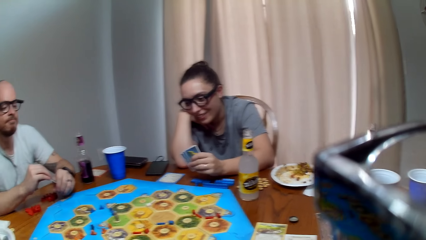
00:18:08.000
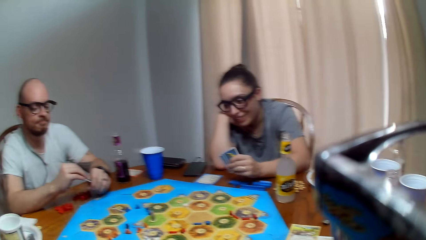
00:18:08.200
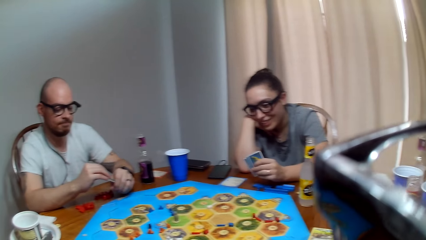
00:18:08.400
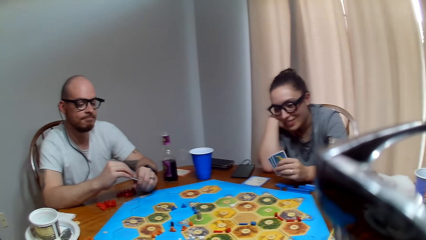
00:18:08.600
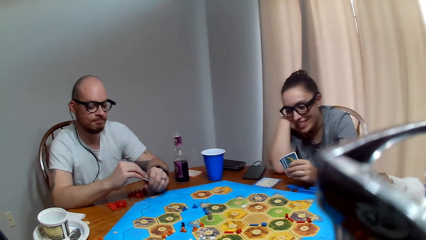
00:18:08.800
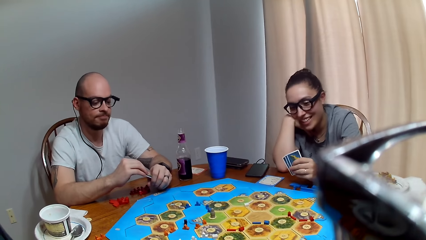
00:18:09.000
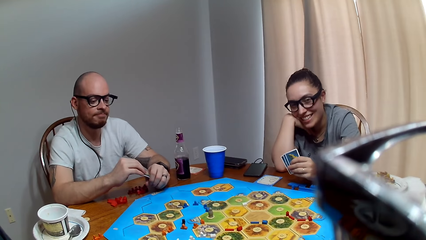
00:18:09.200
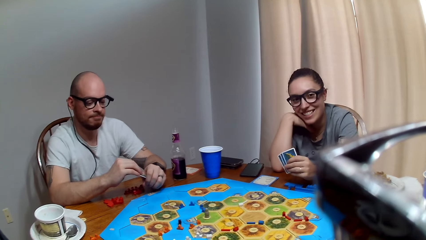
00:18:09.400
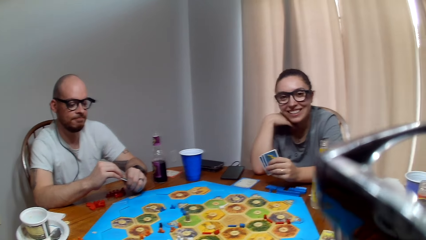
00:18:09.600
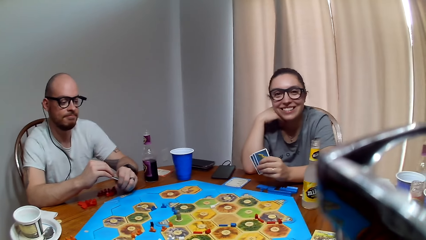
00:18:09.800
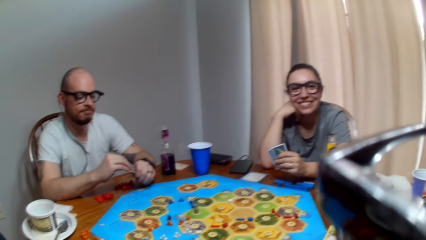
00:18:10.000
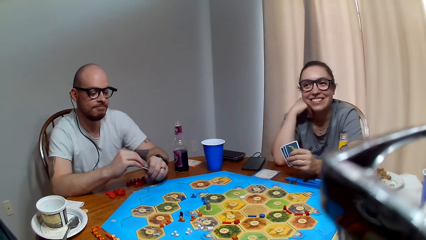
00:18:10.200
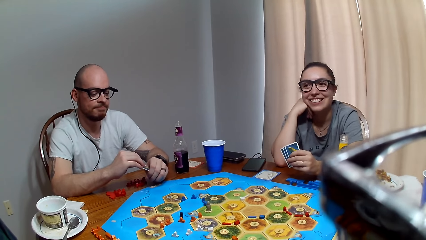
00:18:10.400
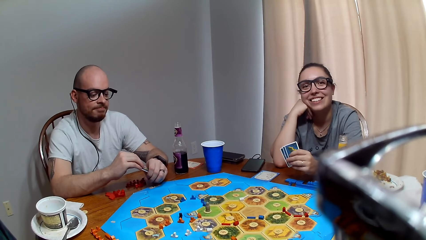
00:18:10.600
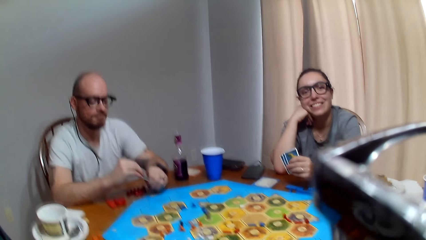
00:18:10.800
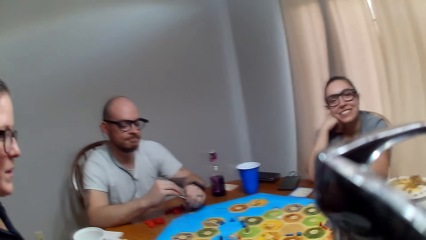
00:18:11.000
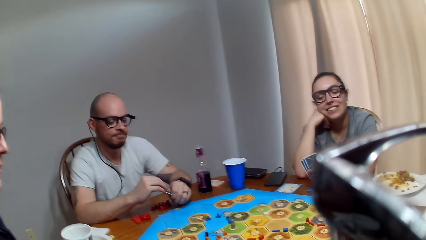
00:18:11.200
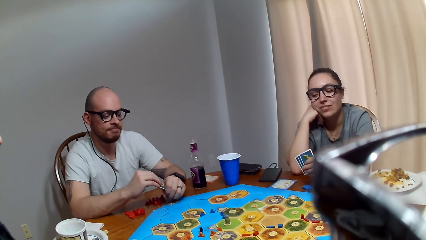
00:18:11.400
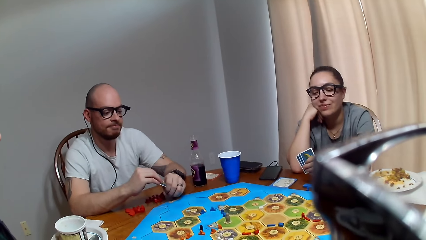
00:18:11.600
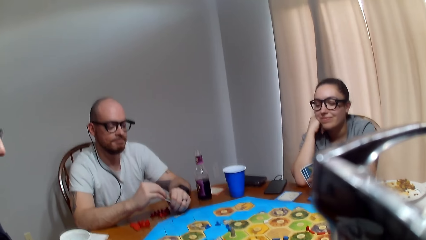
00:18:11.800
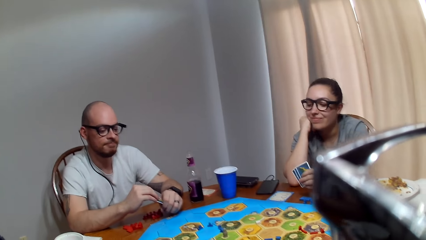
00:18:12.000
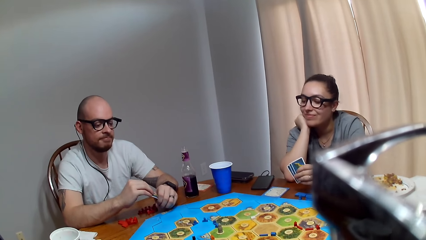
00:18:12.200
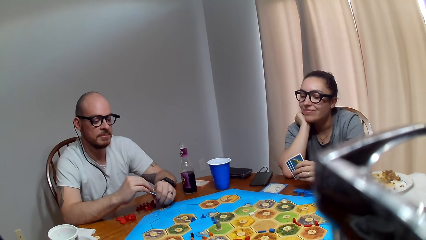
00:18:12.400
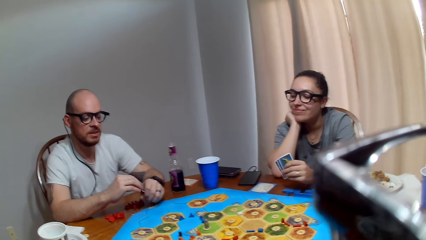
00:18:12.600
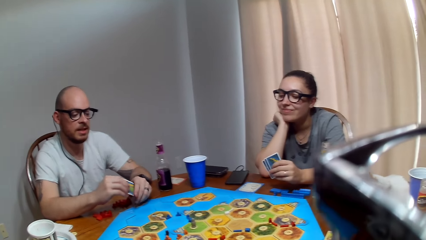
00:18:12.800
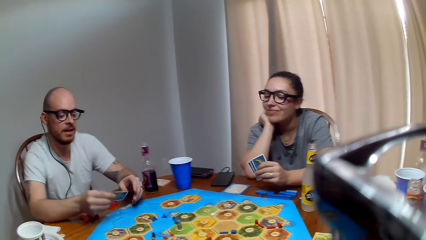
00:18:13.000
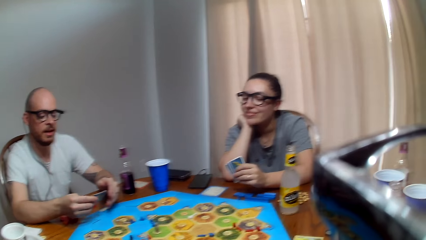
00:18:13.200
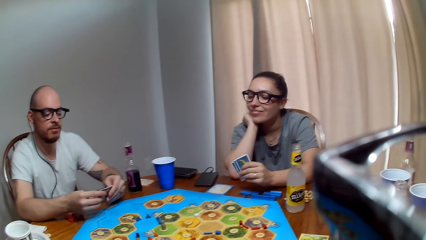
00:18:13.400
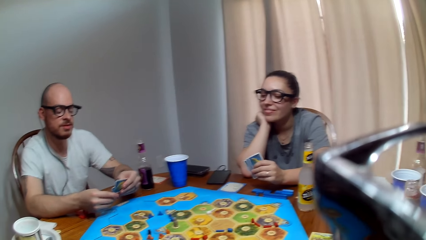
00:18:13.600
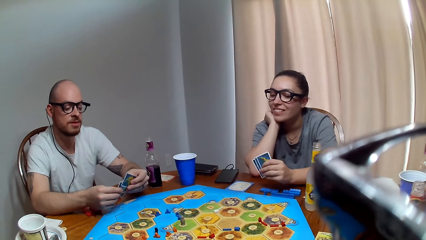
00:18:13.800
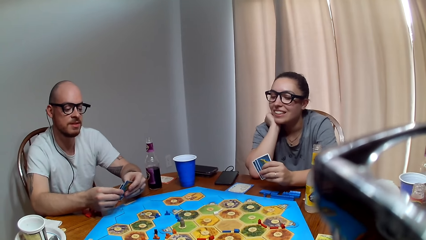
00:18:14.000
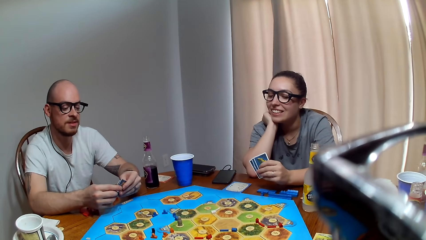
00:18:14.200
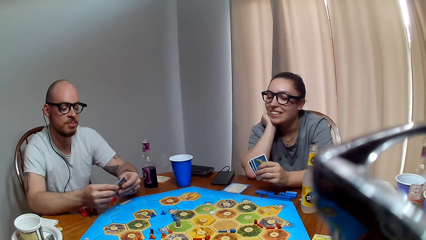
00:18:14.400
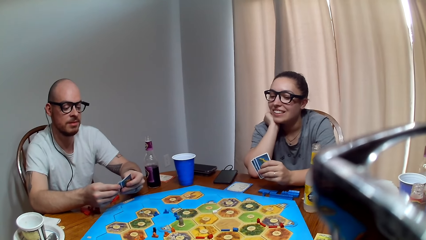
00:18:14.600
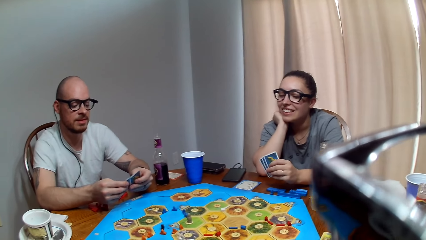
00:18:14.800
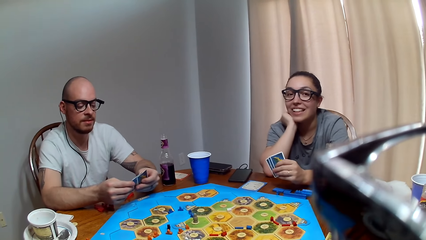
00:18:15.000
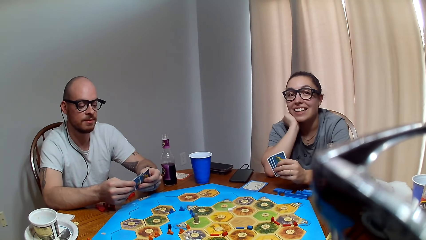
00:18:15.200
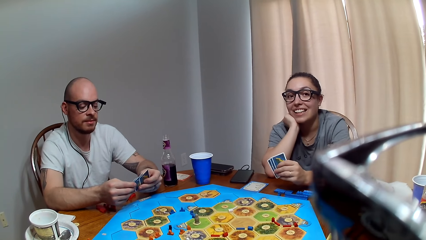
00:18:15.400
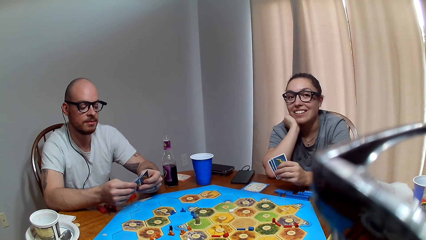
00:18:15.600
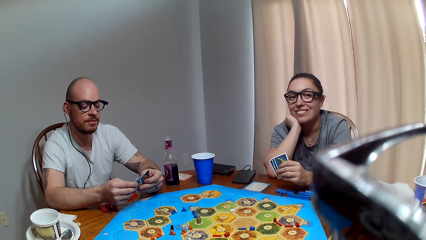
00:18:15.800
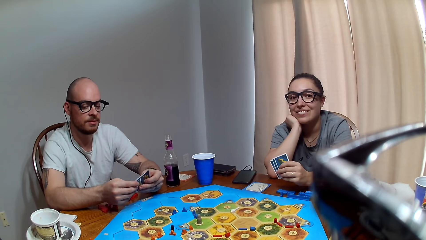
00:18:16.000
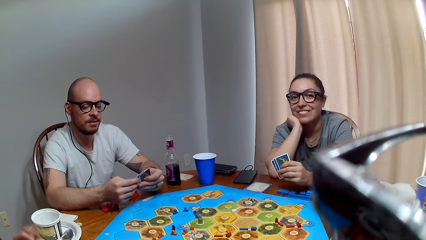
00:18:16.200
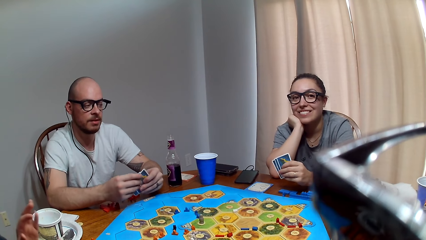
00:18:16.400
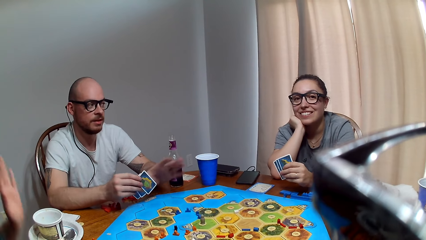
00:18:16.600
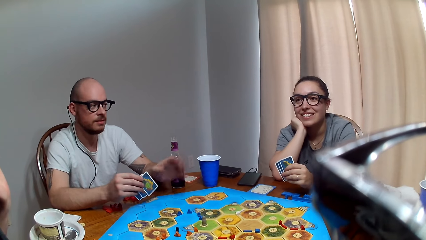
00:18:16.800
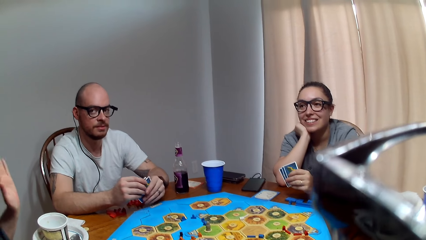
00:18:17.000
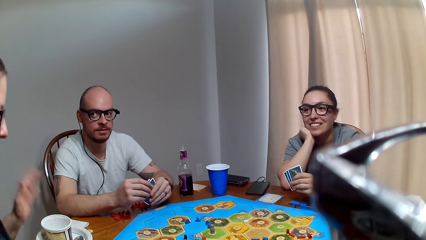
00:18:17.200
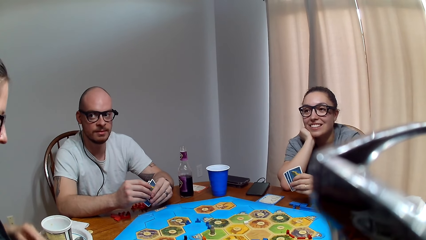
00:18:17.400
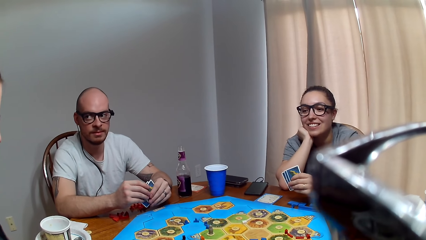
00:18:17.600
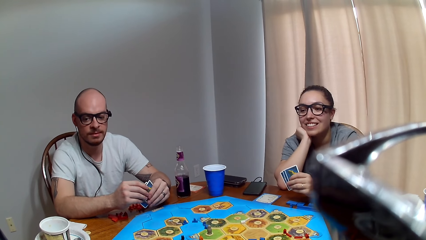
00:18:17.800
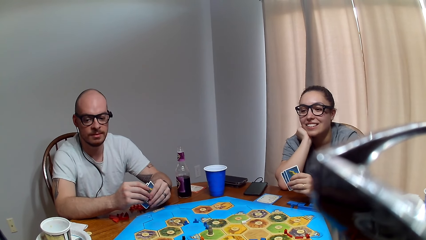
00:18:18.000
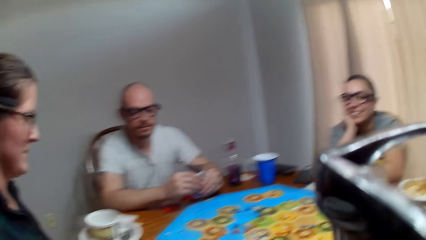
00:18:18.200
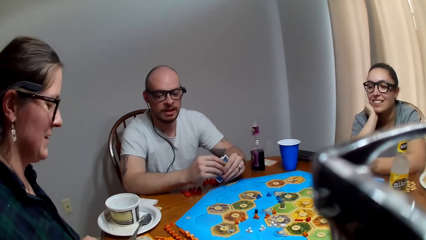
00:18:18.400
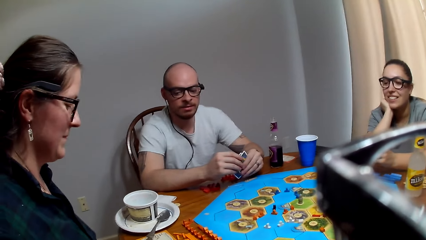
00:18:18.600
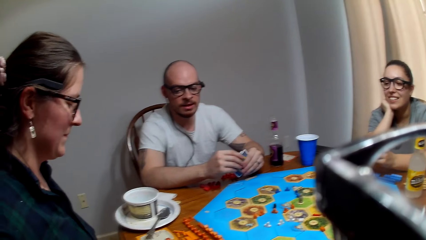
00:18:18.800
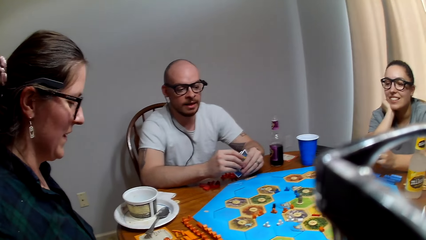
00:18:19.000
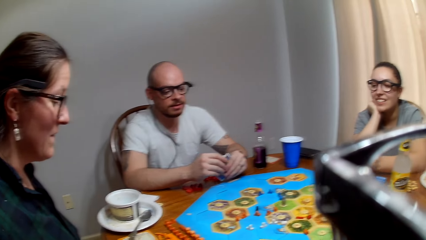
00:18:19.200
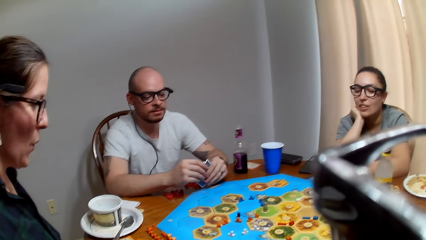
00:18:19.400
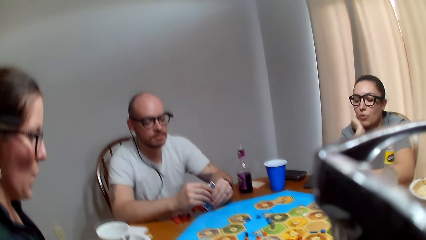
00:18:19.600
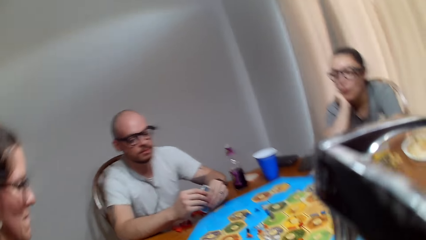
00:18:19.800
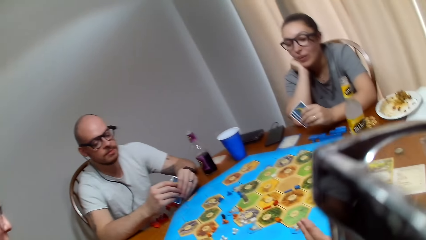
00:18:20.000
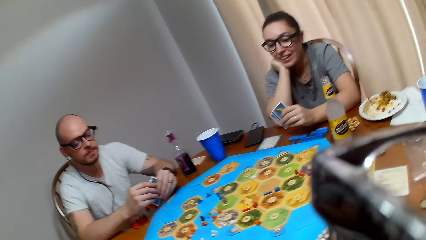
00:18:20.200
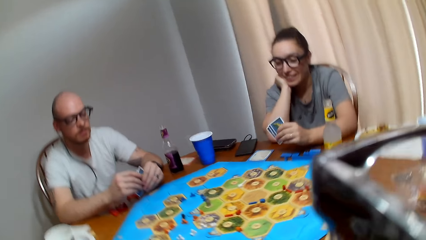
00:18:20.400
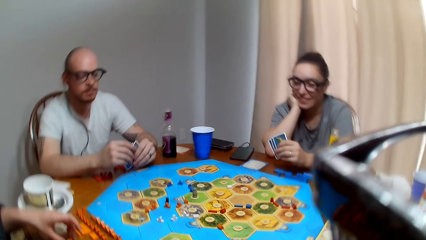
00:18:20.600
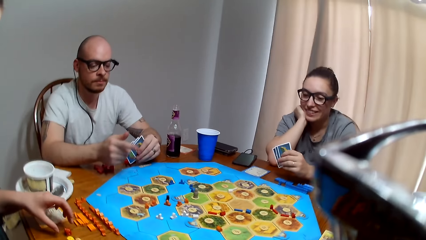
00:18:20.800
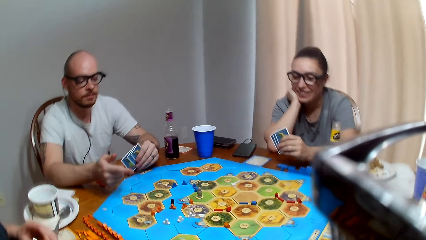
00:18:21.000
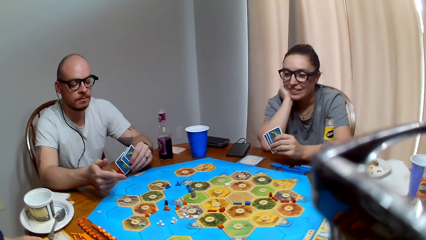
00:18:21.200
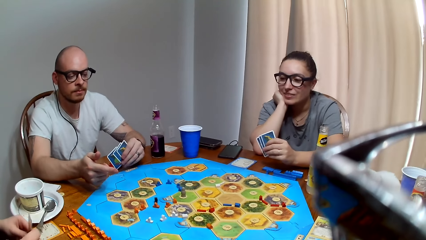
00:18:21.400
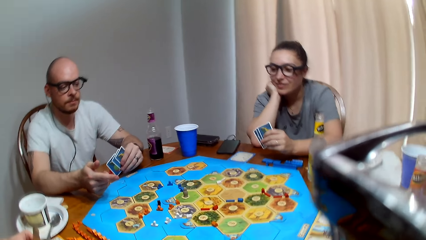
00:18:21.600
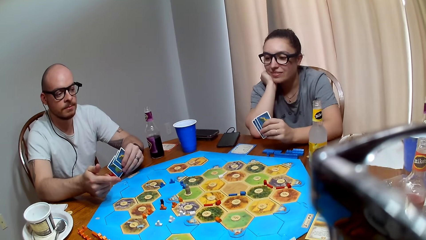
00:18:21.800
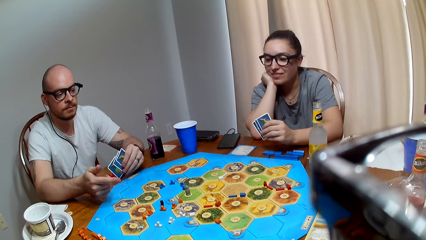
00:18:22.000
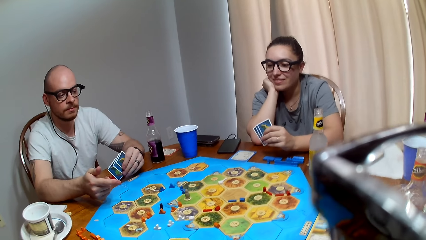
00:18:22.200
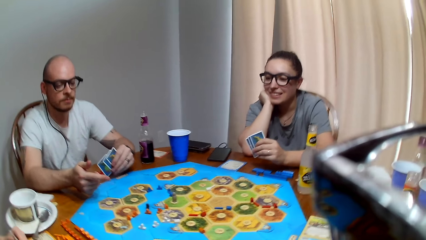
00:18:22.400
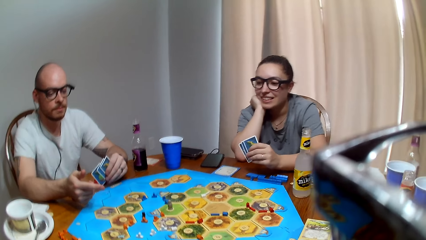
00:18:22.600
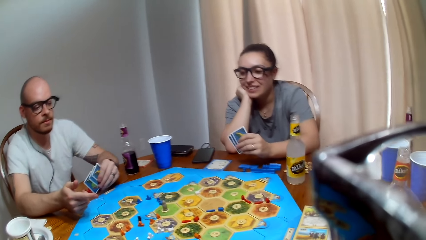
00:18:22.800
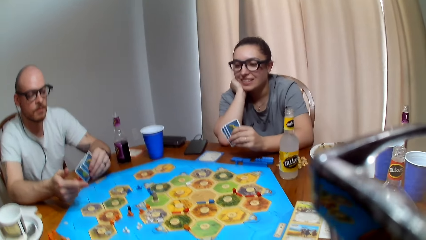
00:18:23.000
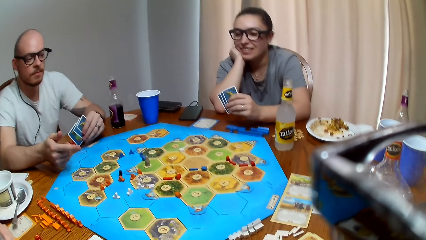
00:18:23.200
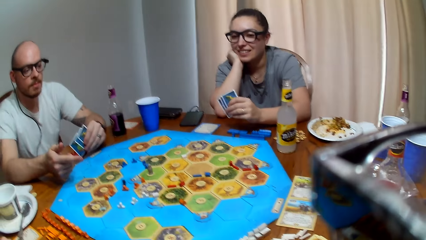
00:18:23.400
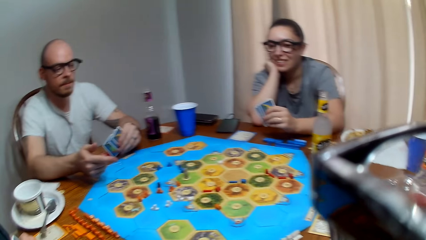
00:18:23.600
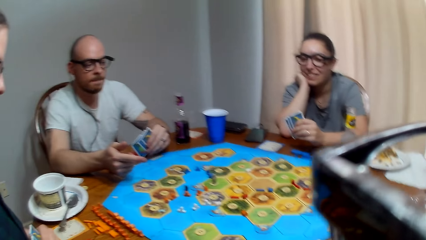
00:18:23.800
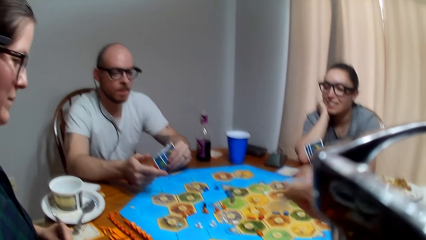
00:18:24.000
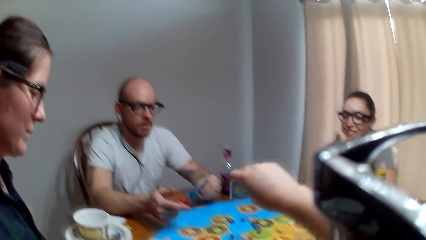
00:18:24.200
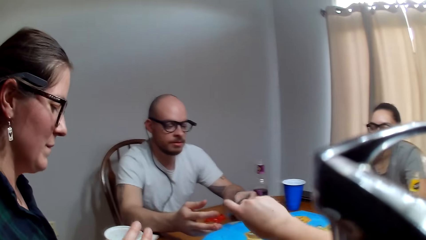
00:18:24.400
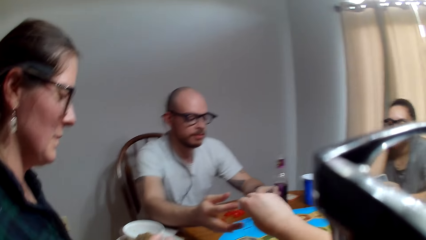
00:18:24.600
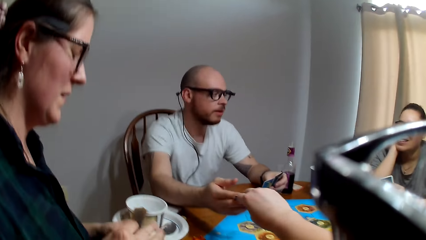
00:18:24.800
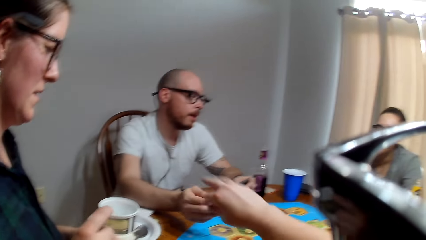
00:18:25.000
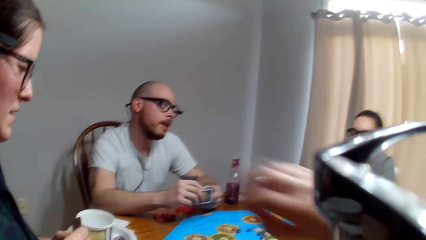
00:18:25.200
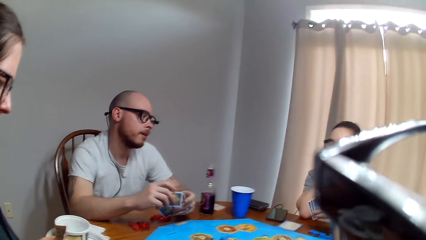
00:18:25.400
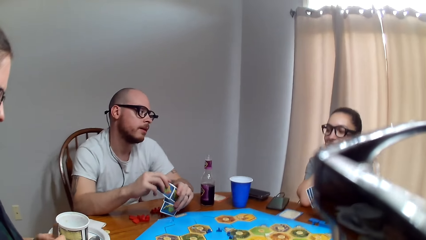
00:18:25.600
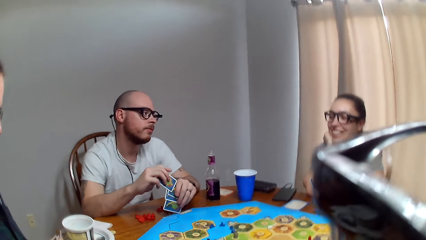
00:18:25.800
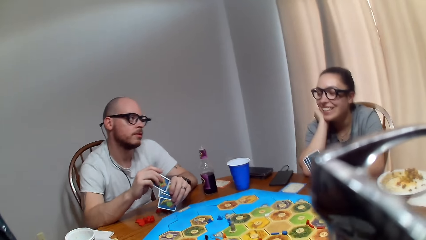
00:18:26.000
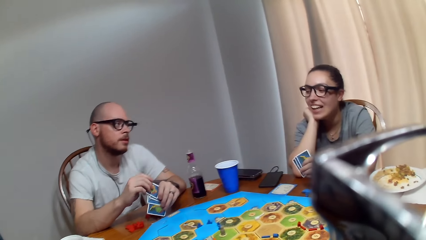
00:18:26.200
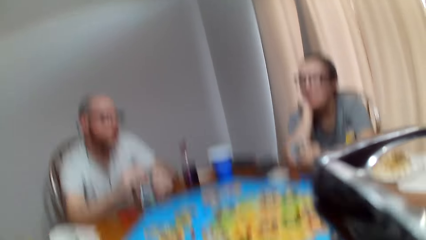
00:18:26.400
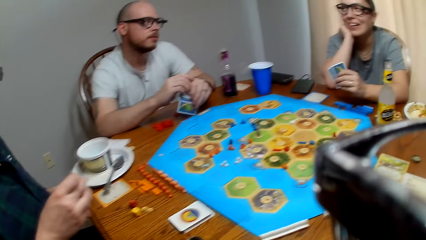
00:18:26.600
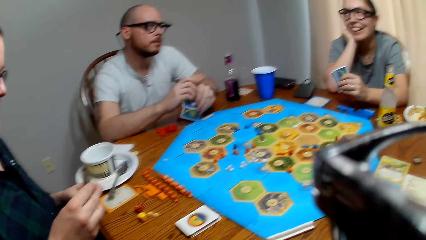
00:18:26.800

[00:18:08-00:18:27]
A man nods his head. The camera wearer responds to a woman. The man speaks to the camera wearer. The woman responds to the man. Another woman converses. A woman lifts up her hand. The man responds to the other woman. The other woman makes a sound. The camera wearer speaks to the man. The man responds to the camera wearer. The camera wearer hands over a card to the man. The man murmurs to the first woman. The camera wearer speaks.
